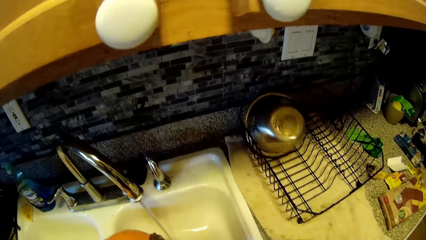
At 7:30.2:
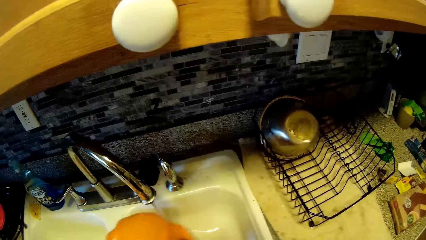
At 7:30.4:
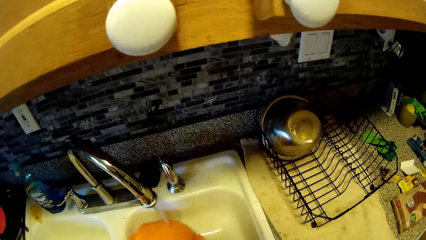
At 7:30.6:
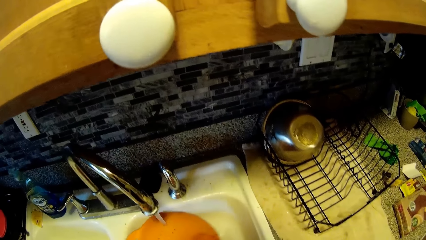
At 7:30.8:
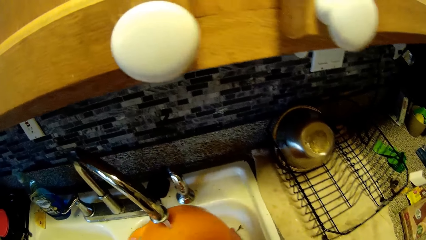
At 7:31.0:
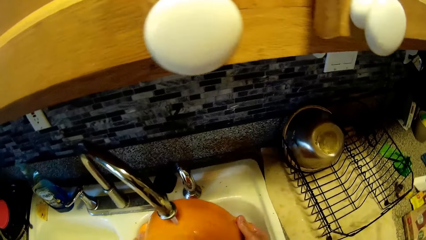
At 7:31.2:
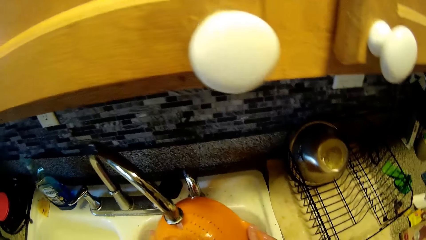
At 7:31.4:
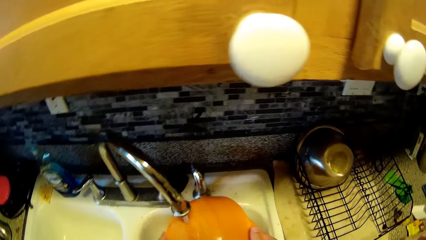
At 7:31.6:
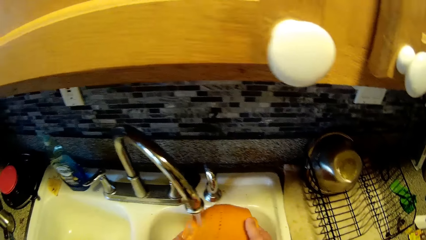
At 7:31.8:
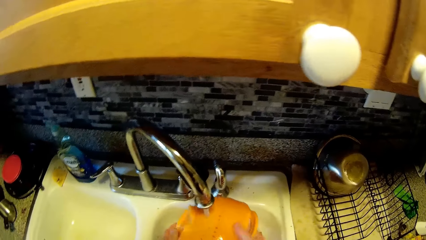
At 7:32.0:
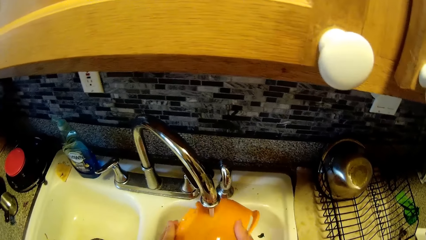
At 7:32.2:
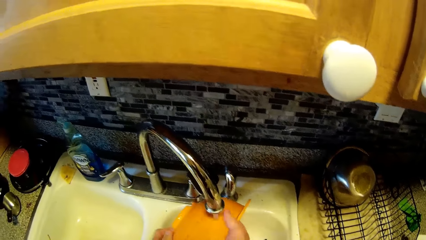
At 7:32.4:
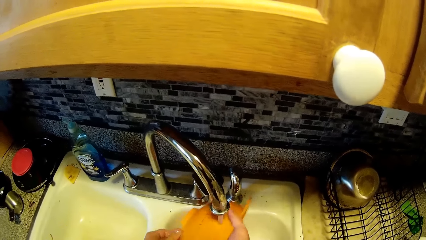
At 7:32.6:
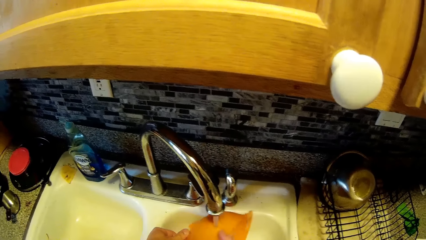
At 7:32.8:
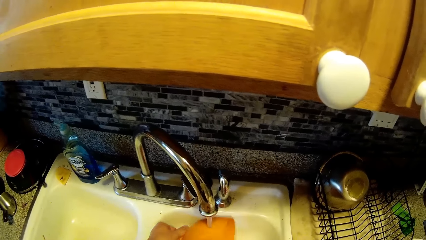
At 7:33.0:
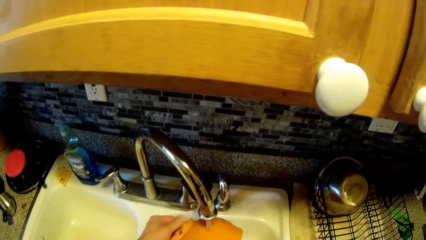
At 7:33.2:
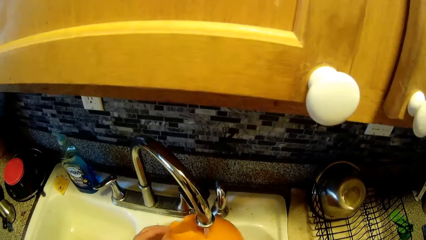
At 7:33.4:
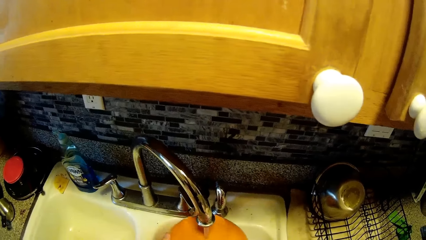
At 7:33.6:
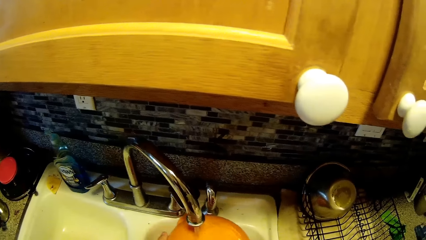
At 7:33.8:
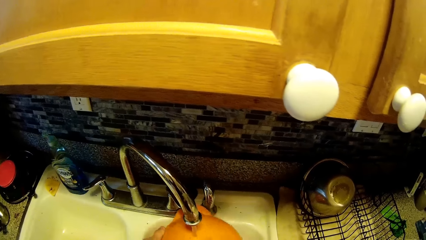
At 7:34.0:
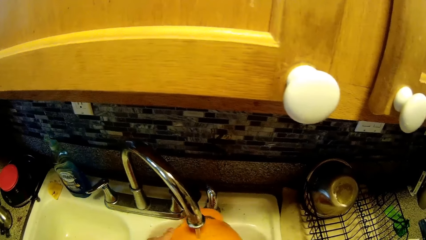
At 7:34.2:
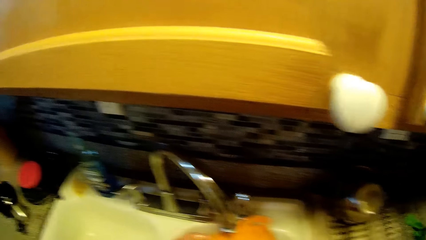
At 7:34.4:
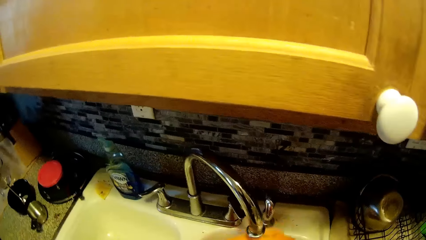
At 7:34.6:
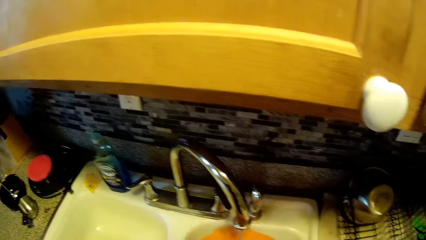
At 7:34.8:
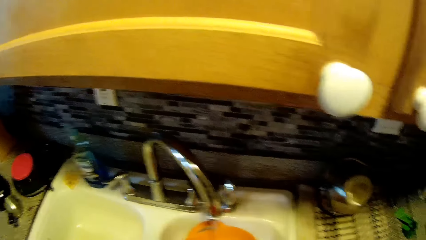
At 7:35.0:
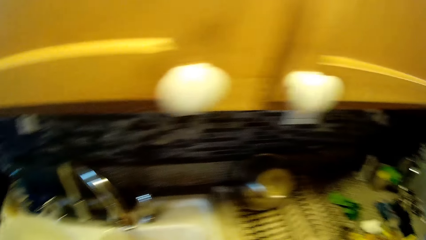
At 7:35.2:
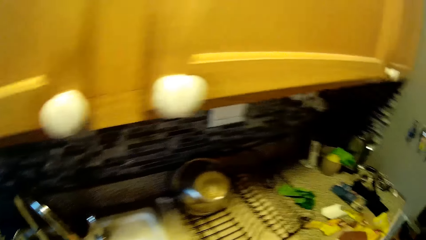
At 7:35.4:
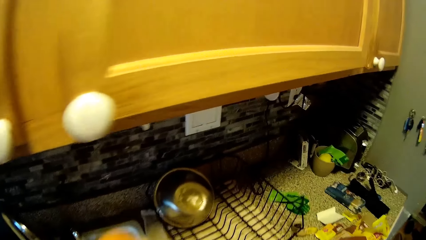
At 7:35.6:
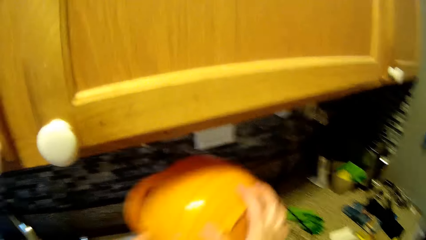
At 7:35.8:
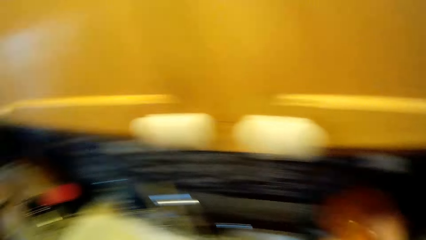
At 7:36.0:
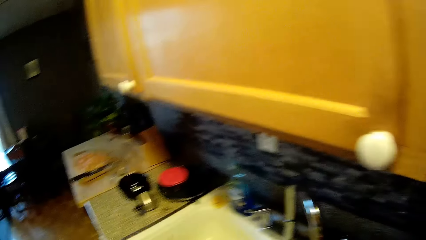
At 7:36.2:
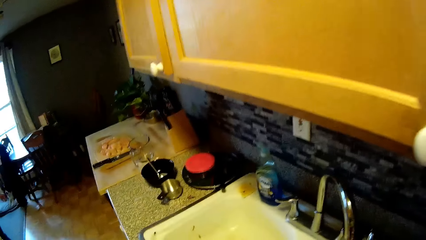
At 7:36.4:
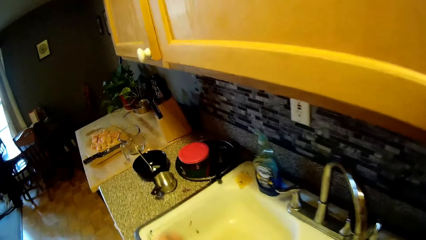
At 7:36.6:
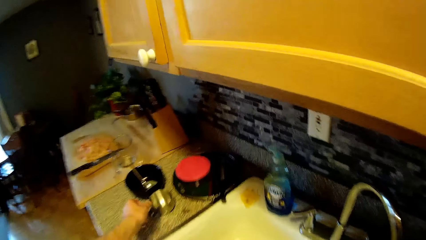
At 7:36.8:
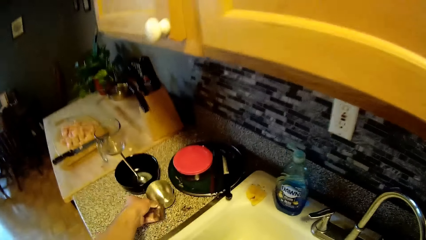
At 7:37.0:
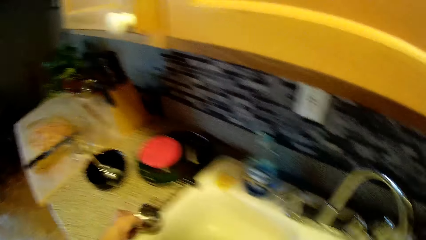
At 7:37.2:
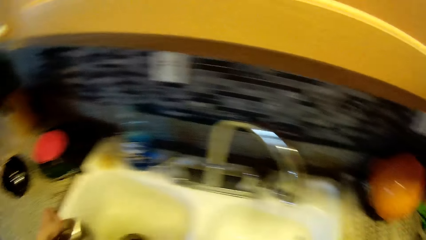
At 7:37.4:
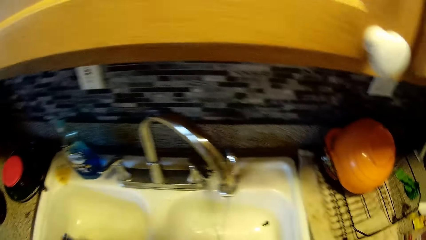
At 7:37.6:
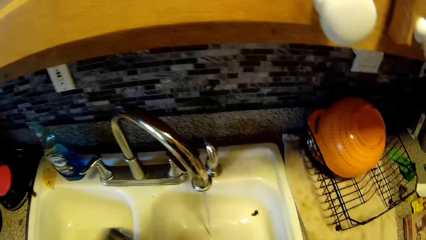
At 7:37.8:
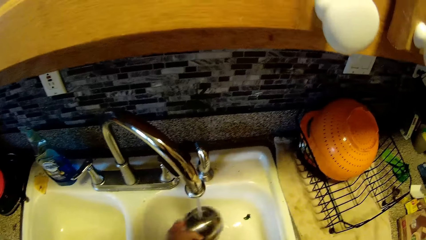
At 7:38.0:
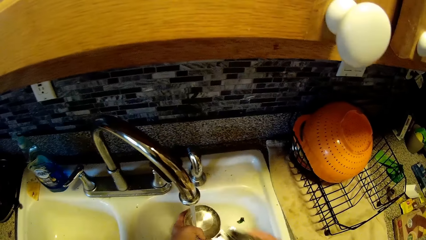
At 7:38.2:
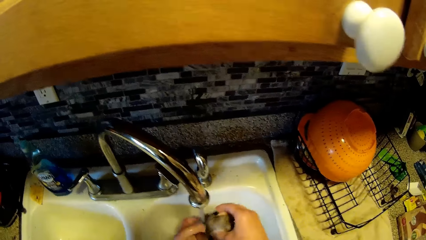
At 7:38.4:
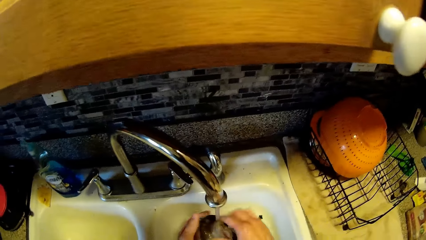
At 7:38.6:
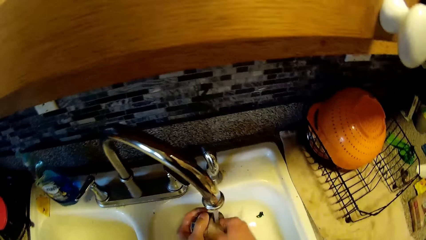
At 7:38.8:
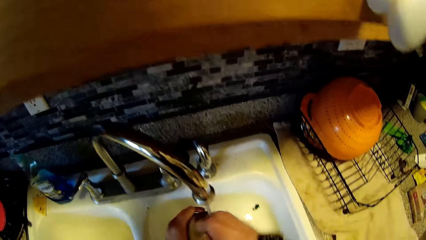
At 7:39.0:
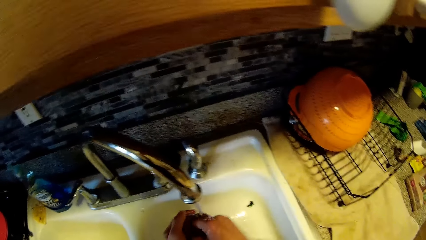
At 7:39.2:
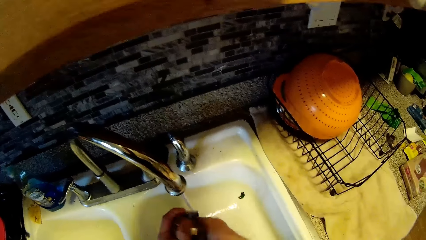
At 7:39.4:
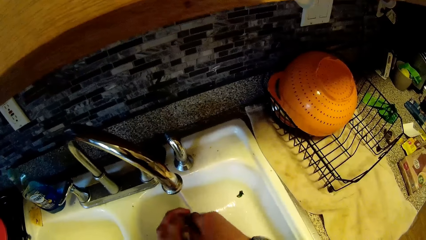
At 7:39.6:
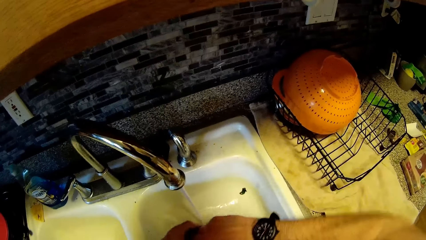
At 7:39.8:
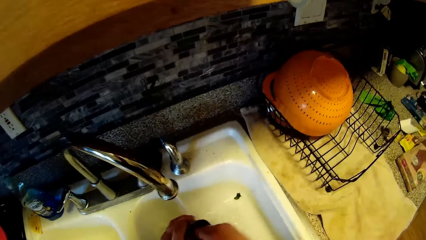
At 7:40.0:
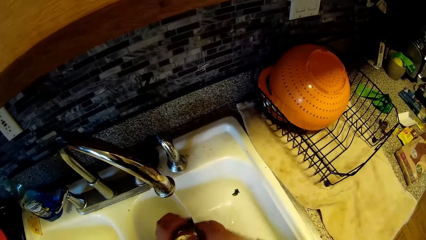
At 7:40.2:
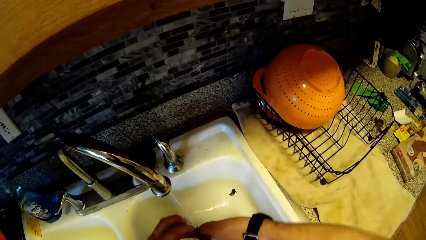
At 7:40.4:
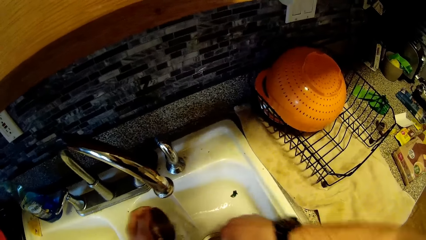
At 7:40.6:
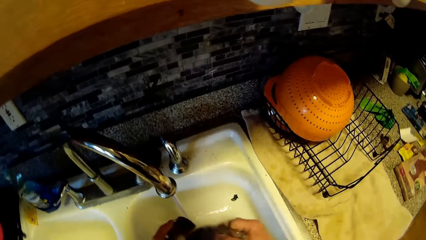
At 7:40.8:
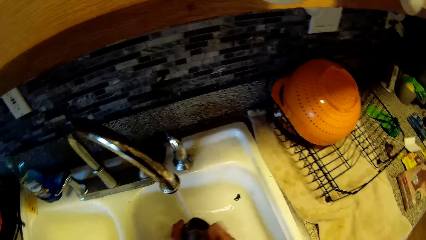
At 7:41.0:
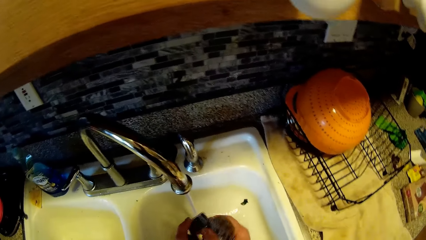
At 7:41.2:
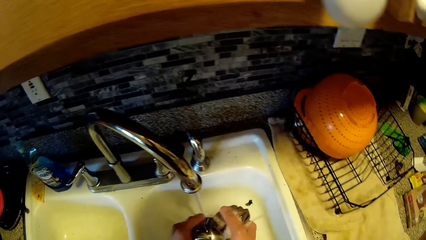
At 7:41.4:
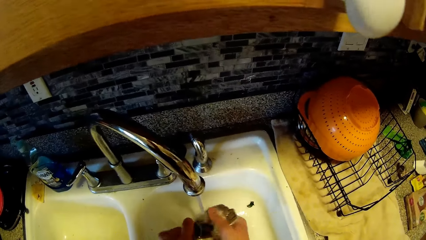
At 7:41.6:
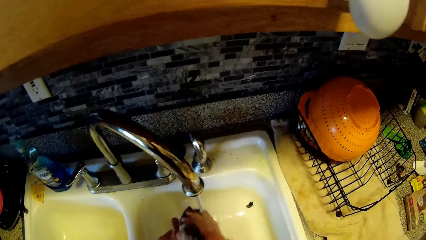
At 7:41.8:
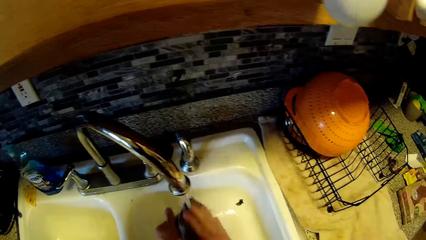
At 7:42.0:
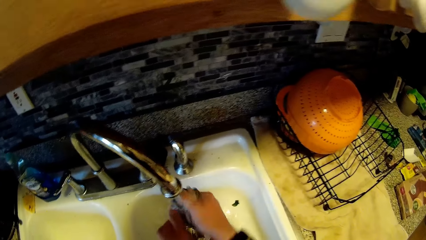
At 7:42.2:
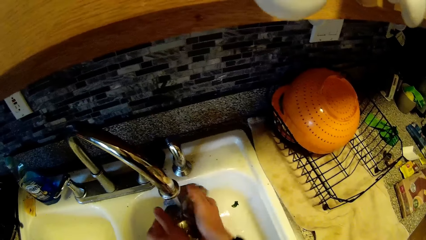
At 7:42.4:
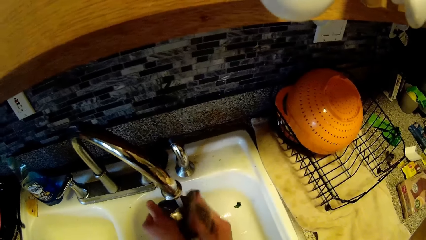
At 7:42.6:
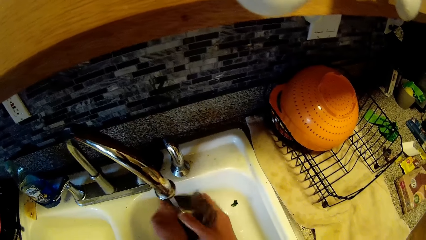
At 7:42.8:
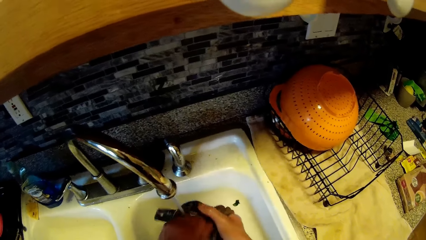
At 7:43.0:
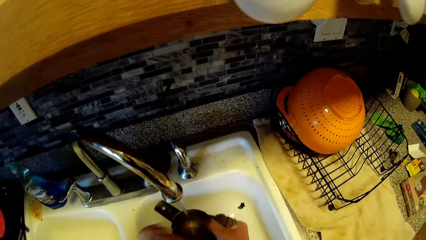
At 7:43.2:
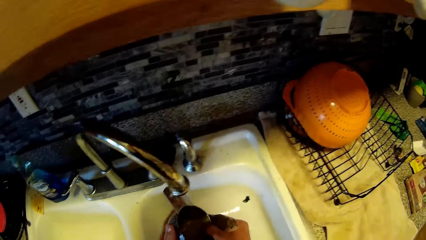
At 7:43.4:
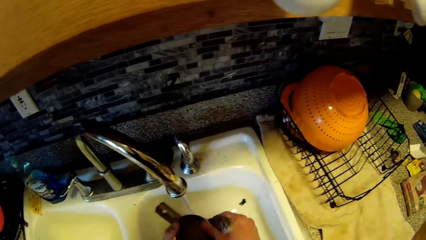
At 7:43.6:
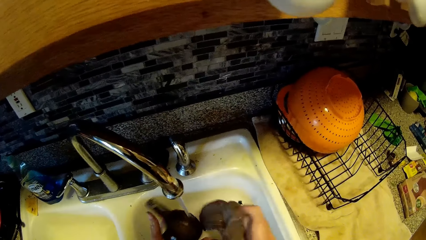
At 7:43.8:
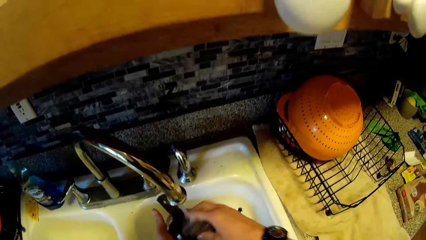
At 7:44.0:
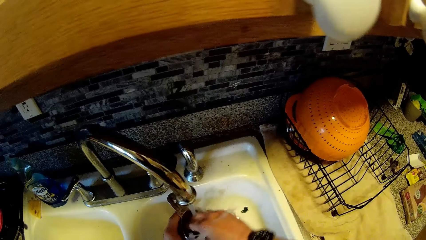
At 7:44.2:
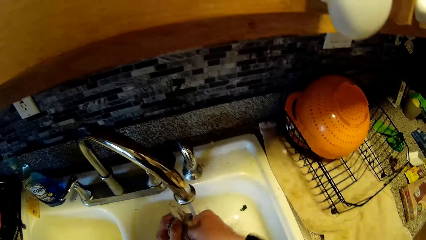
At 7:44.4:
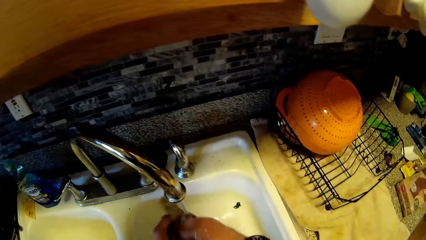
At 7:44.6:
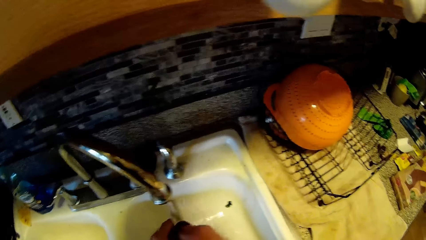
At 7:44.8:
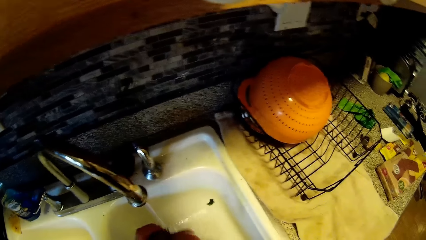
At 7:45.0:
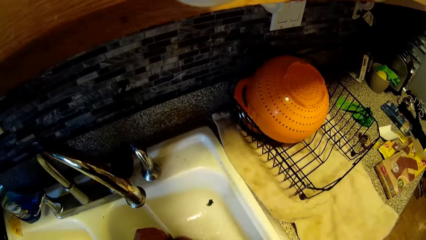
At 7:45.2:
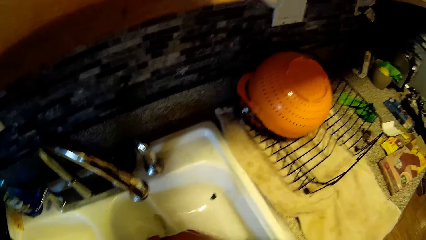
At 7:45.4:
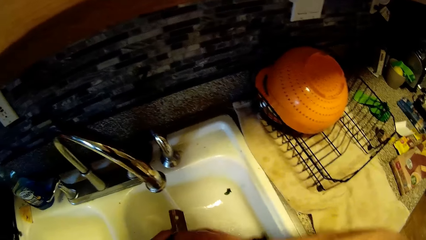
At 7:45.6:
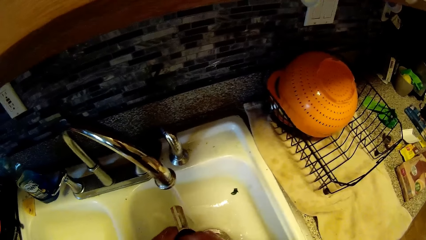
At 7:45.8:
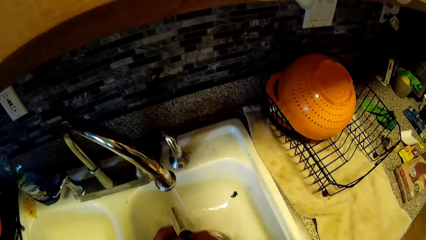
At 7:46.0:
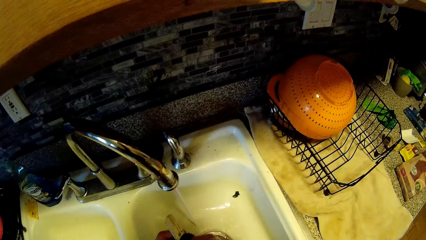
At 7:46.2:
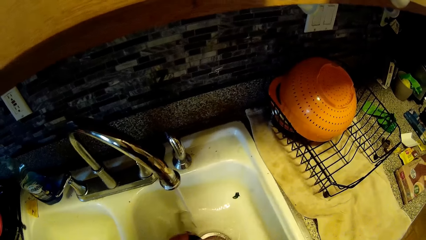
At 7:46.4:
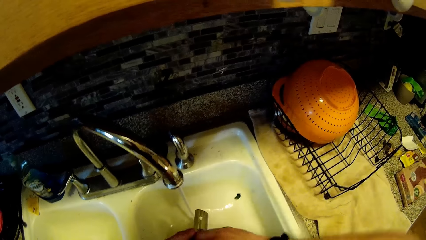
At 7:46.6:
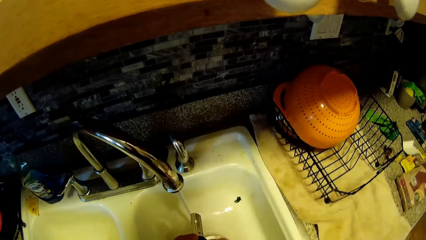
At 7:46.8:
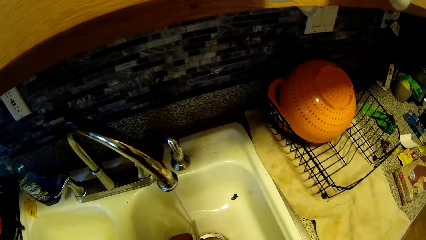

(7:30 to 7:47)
The camera wearer rinses the colander with water from the tap. He places the colander in his right hand into the plate rack on the countertop. He picks a measuring spoon from the countertop with his left hand. He washes the measuring spoon with the cloth in his right hand.
